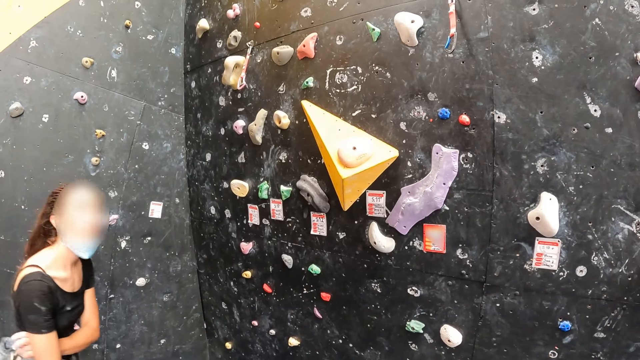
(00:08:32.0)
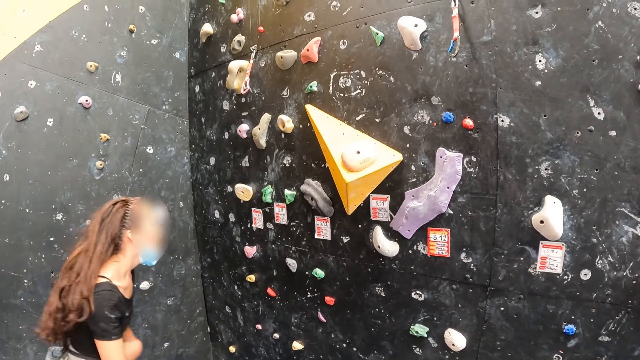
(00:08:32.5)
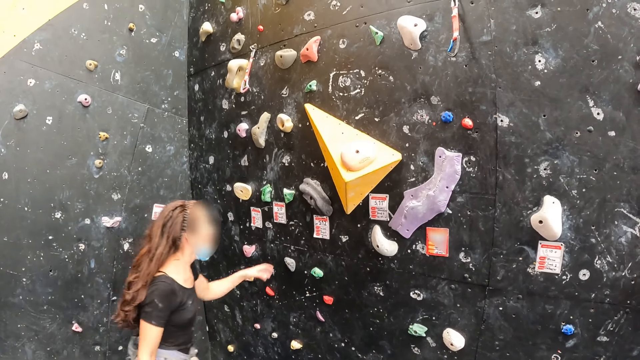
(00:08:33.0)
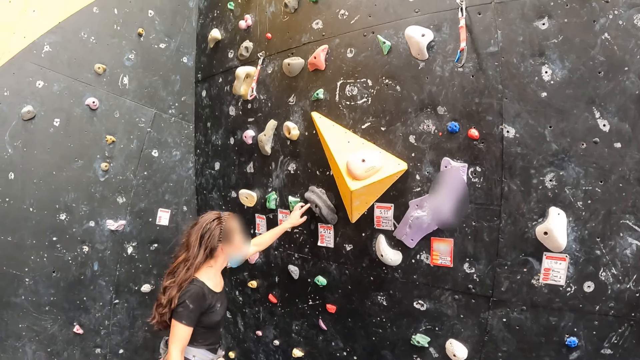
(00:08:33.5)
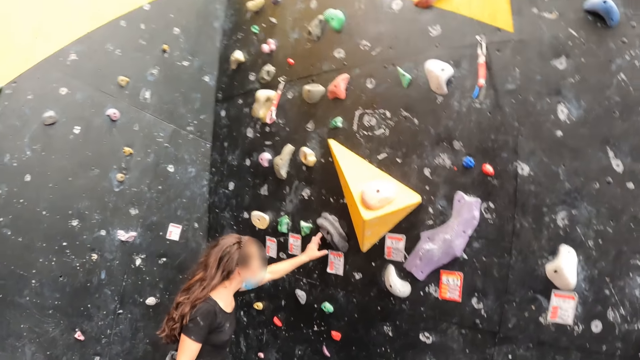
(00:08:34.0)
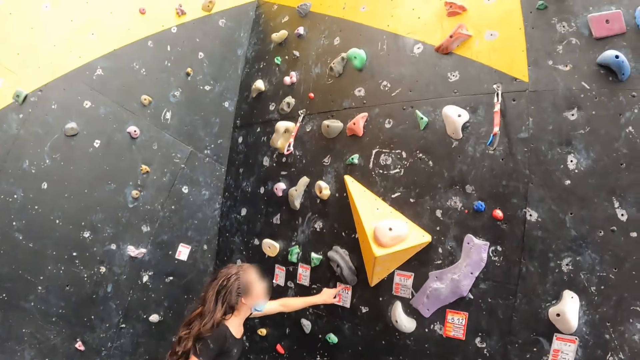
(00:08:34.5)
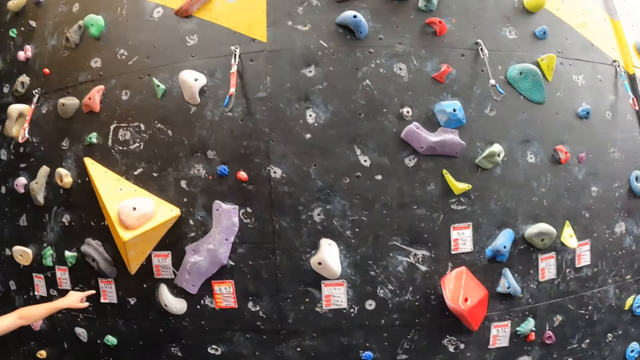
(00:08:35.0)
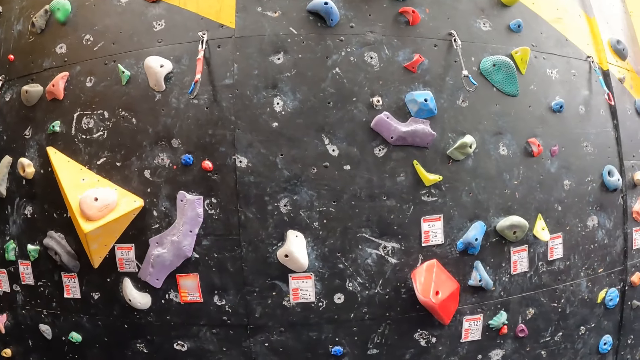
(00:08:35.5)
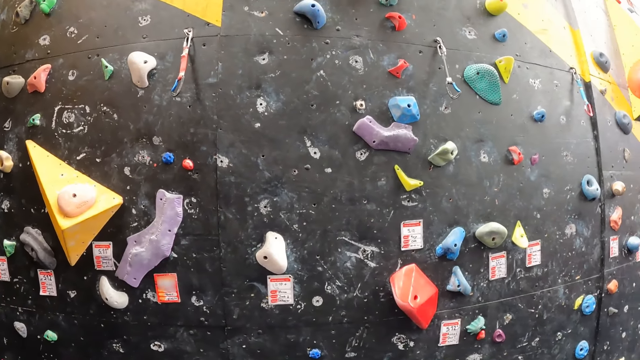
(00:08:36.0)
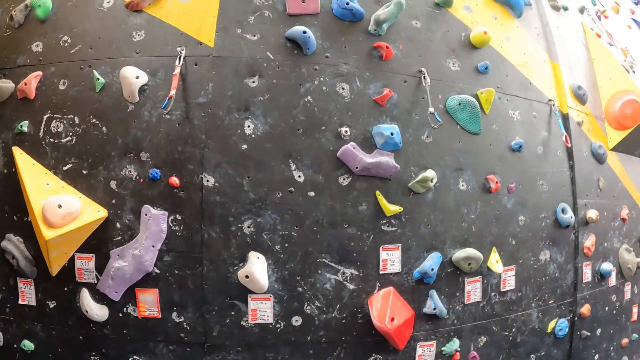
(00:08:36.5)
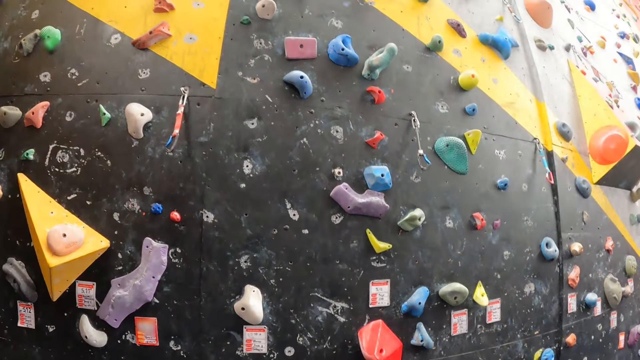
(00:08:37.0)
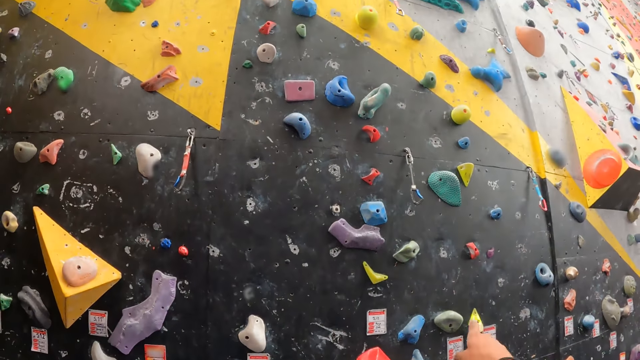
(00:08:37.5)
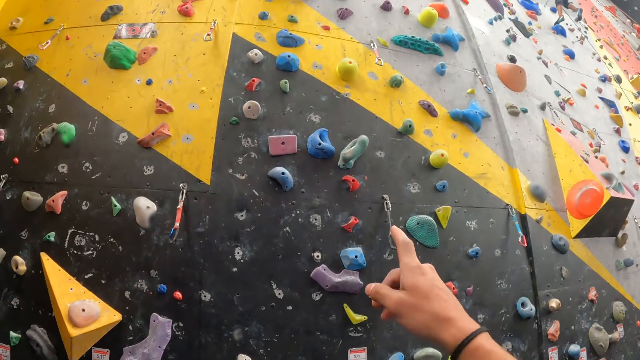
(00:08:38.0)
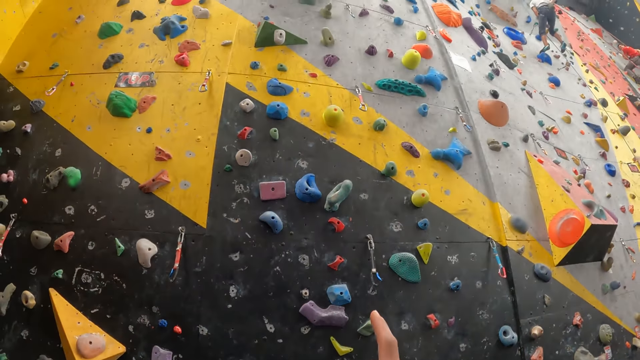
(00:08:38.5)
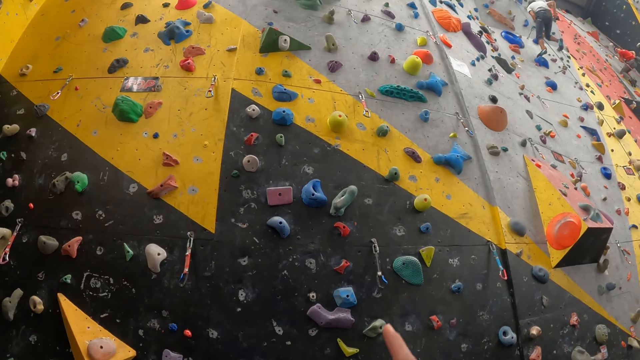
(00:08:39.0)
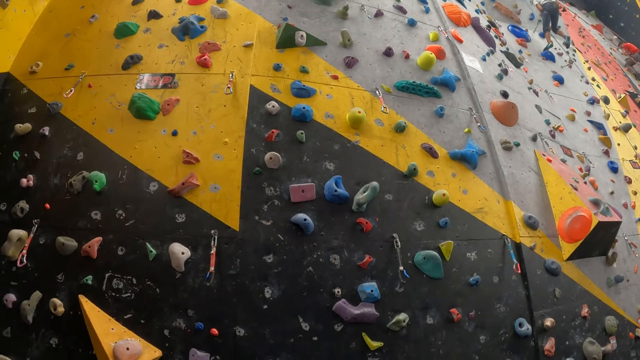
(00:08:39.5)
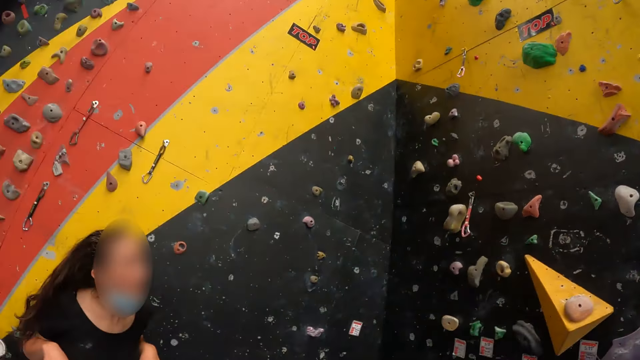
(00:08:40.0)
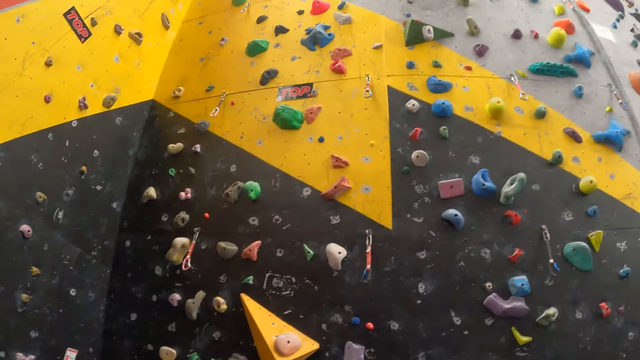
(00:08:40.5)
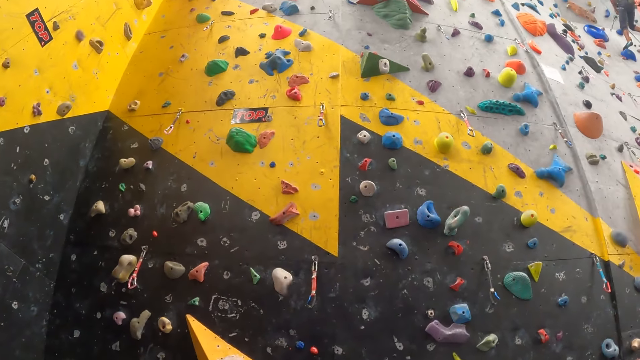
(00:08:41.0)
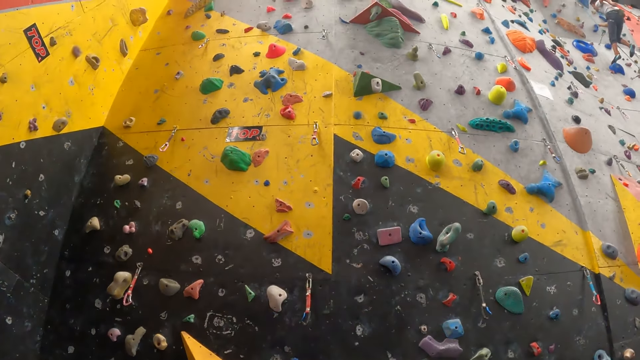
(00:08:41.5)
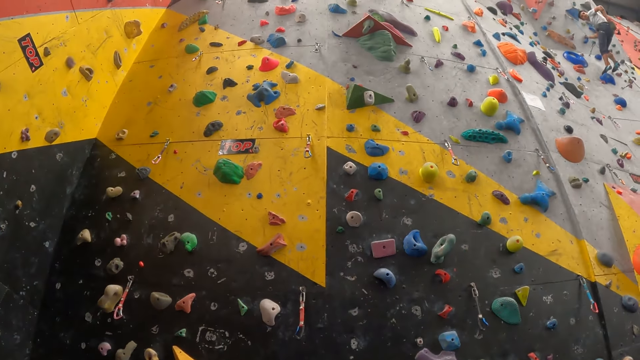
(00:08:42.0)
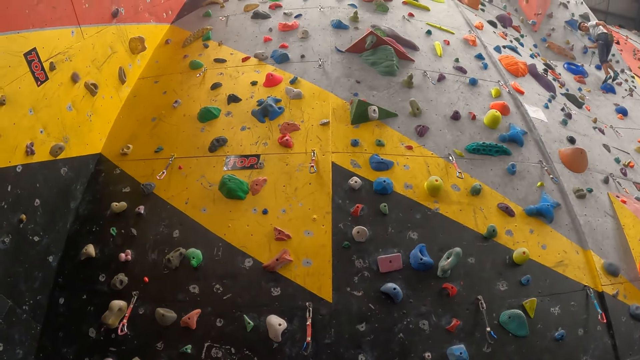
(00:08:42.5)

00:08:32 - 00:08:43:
A woman moves around and holds a rock. She touches a climbing hold. The camera wearer points at the wall. They sign. They look around.

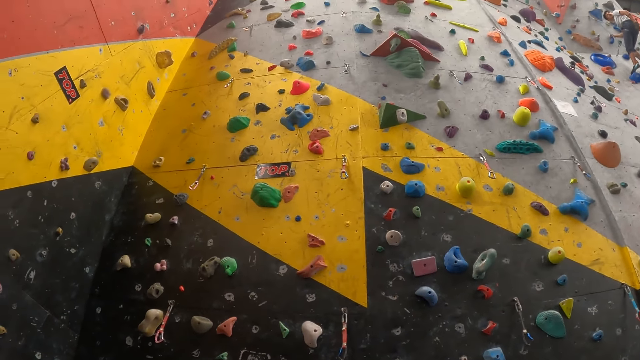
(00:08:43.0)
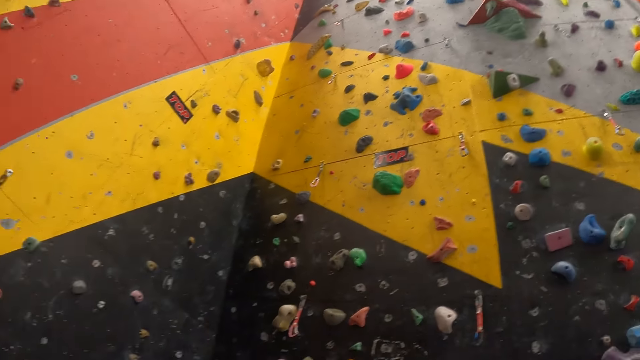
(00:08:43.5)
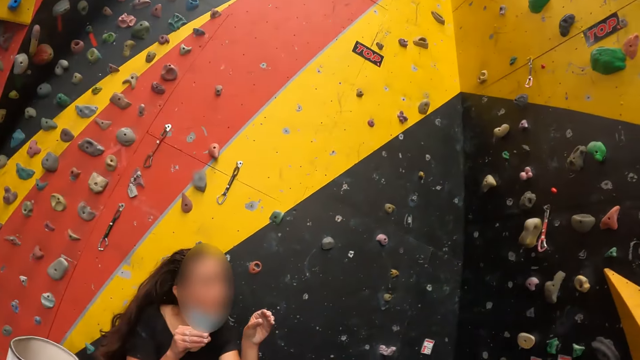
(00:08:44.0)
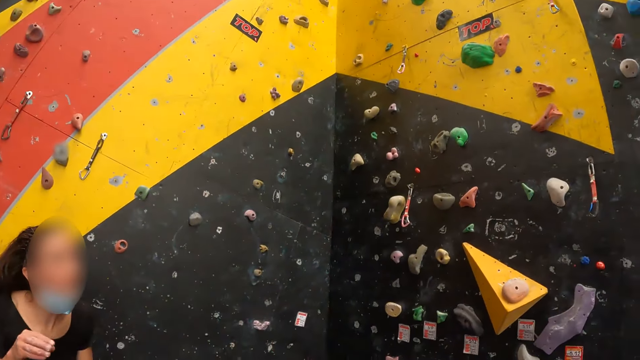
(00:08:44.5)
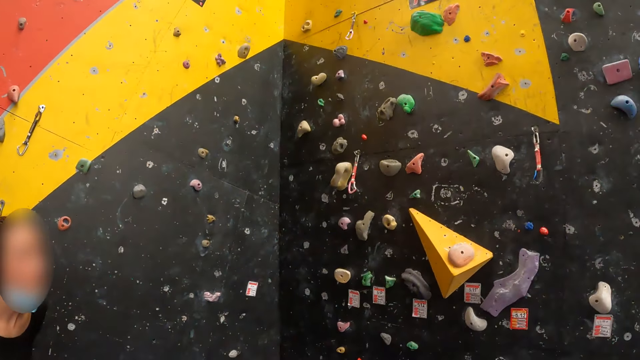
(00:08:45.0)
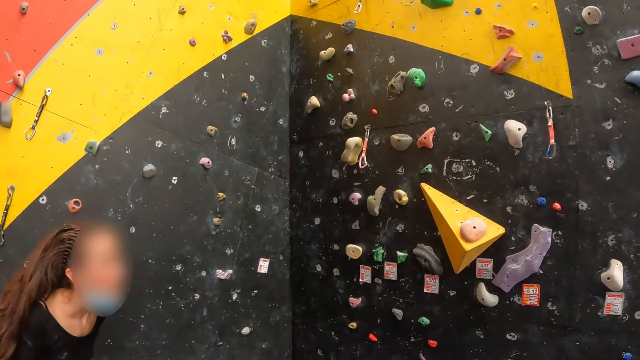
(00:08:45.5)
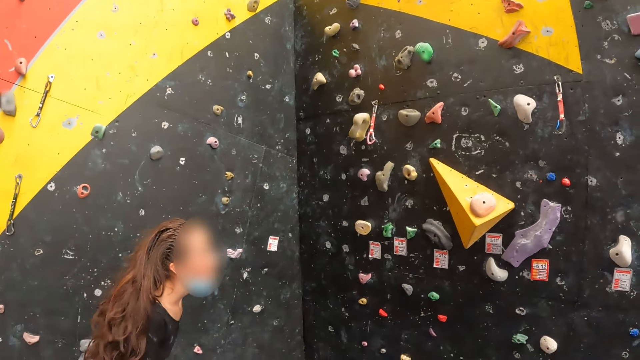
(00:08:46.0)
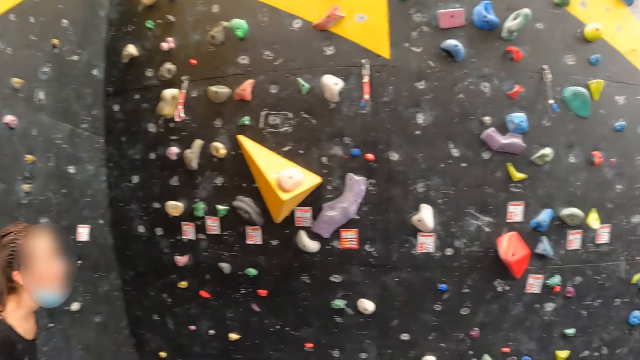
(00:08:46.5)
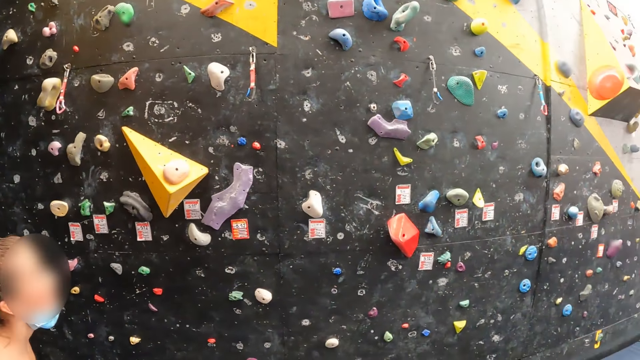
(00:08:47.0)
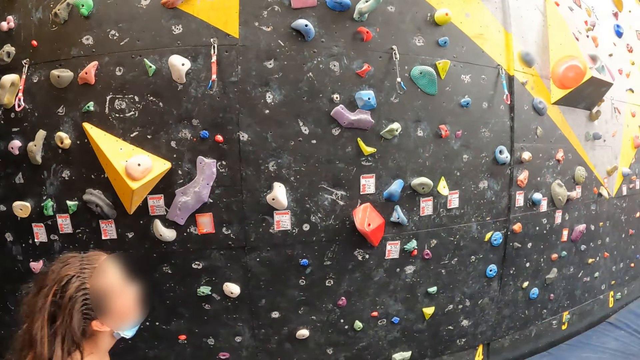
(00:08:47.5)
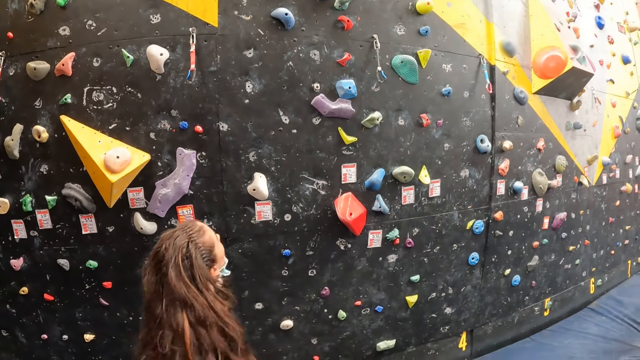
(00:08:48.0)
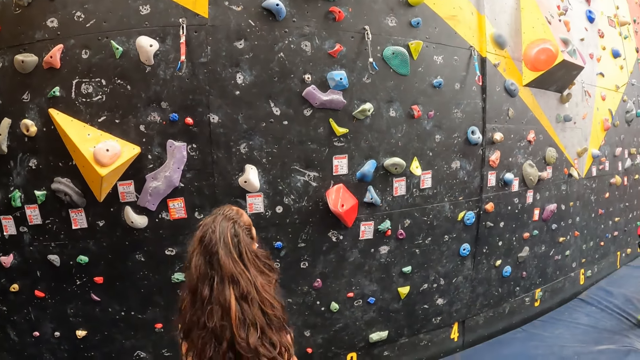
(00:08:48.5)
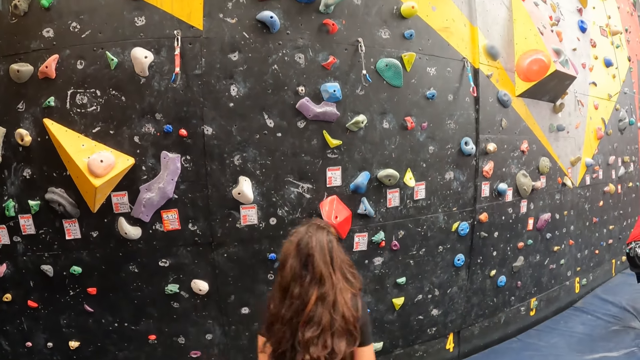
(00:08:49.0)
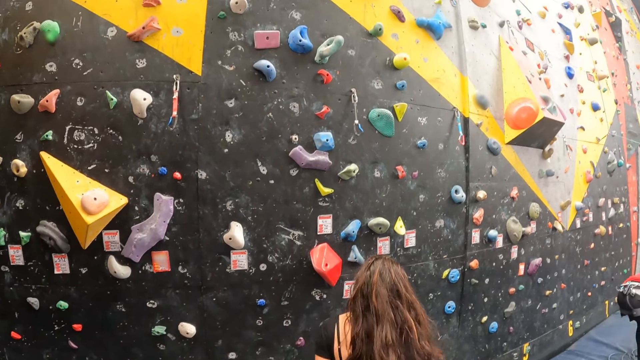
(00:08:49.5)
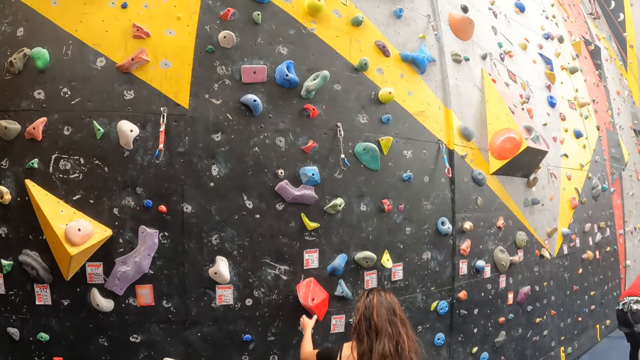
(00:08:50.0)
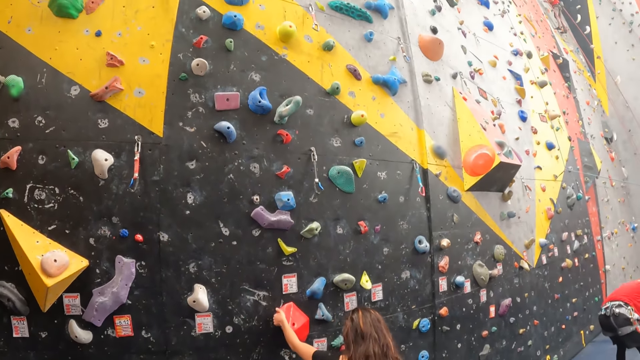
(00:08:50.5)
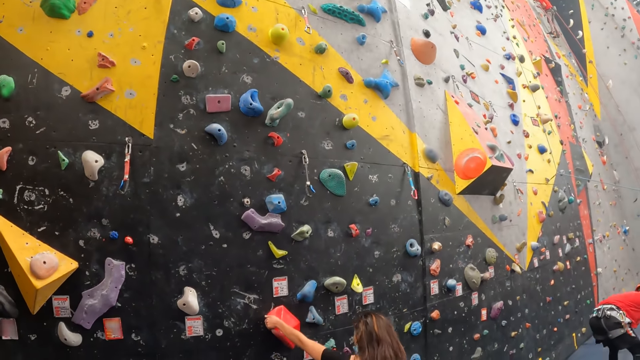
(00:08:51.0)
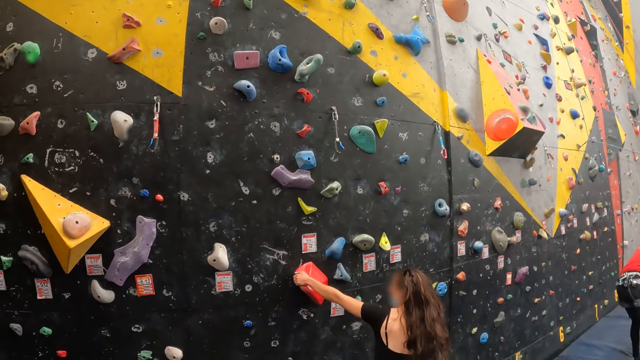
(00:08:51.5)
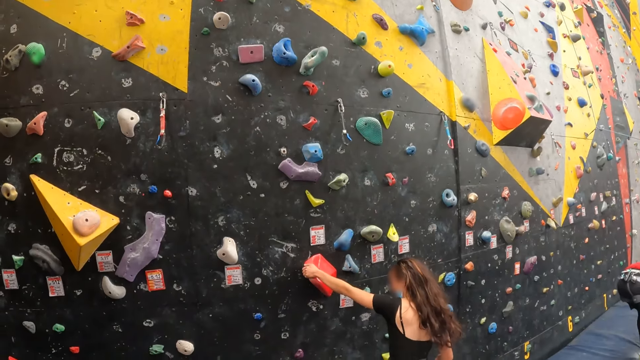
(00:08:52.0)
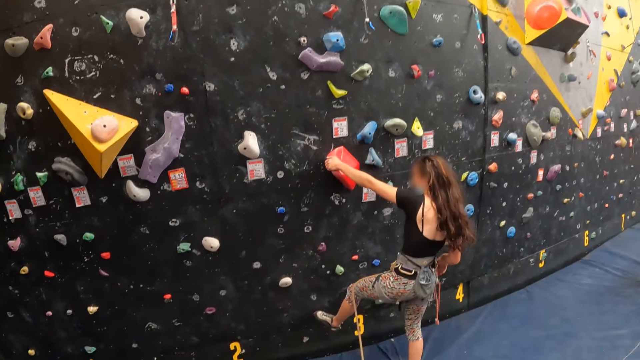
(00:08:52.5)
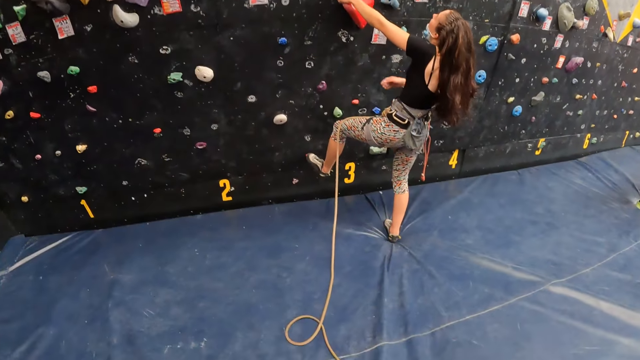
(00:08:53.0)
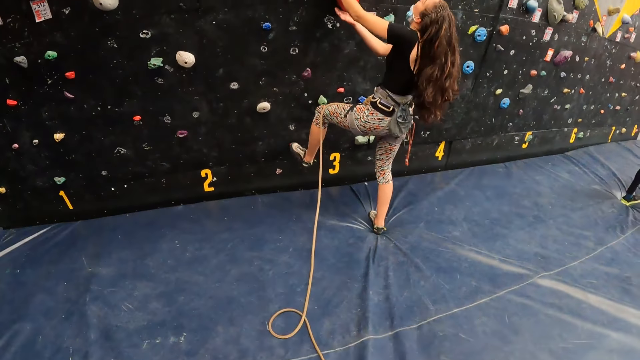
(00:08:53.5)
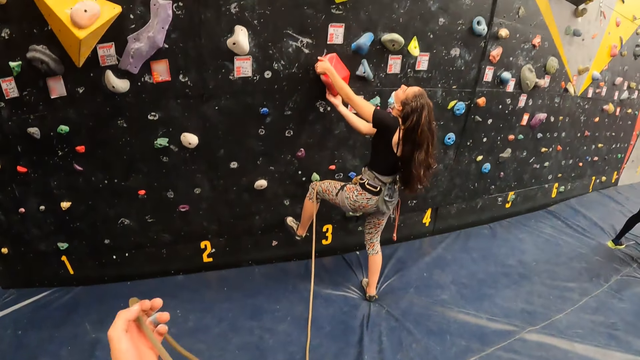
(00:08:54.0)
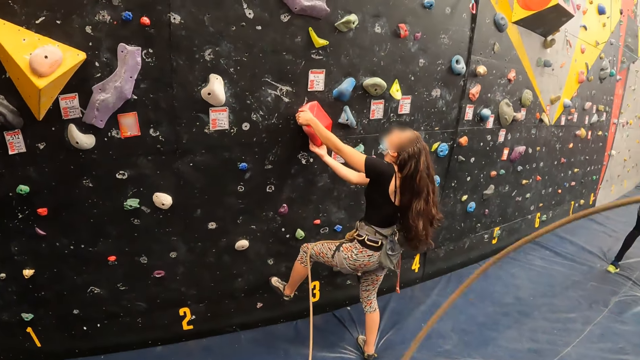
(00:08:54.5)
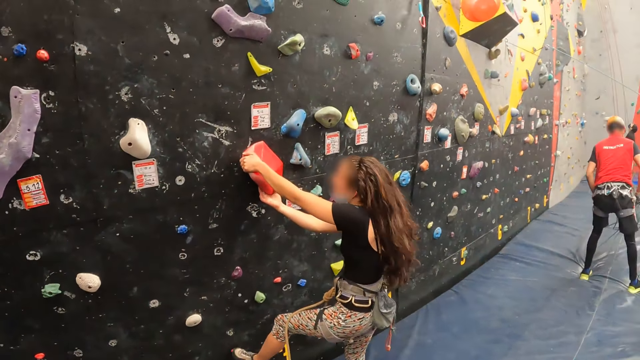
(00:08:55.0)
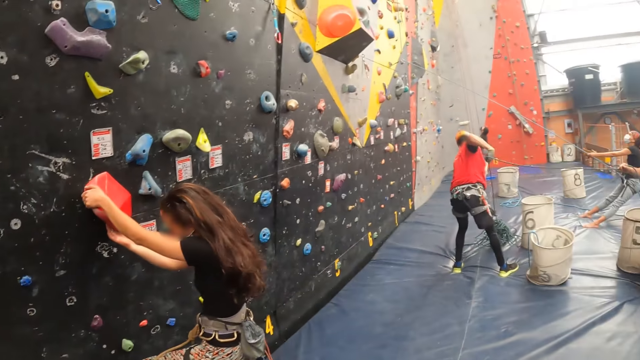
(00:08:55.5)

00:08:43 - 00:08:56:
The camera wearer looks around. A woman walks around. The woman touches a climbing hold. She climbs the wall. The camera wearer lifts a rope. They pull the rope. A man picks up the rope.
